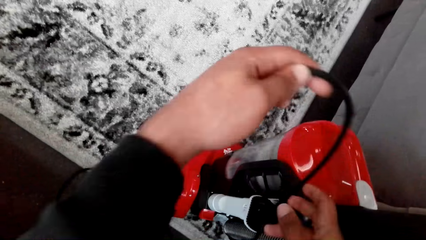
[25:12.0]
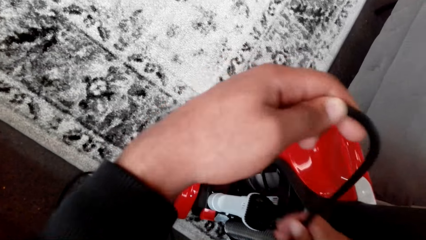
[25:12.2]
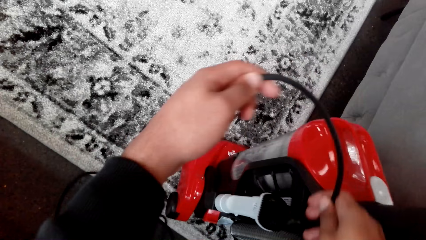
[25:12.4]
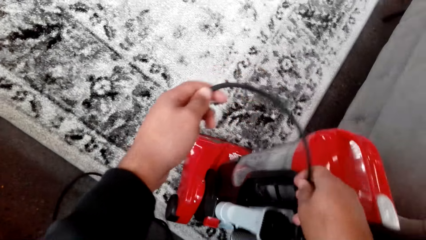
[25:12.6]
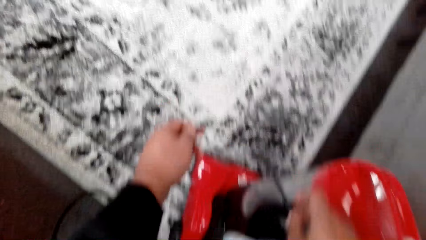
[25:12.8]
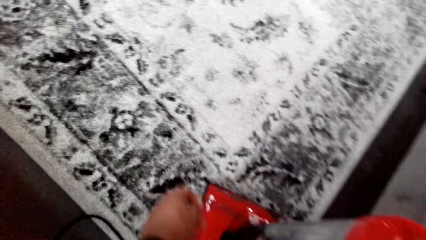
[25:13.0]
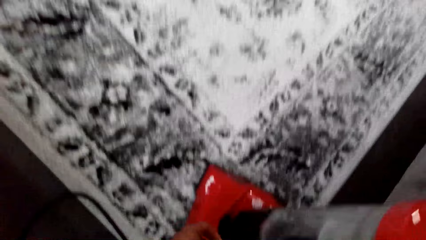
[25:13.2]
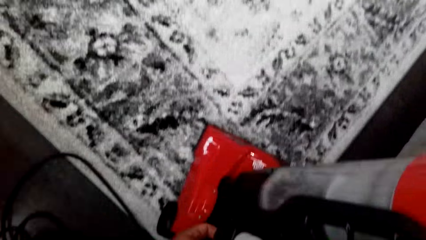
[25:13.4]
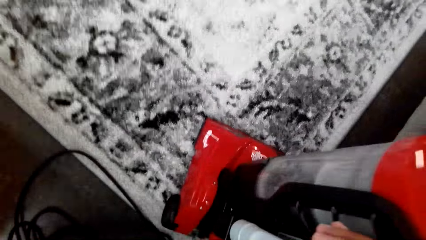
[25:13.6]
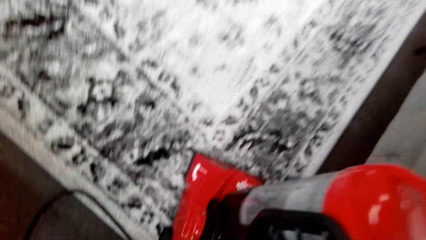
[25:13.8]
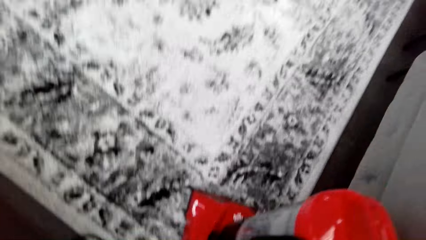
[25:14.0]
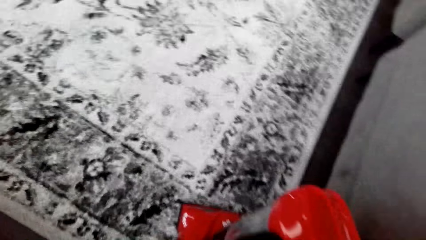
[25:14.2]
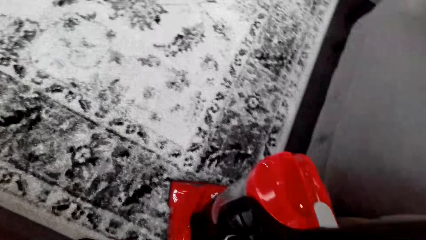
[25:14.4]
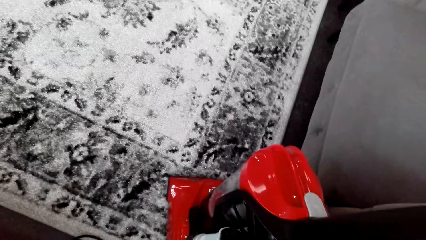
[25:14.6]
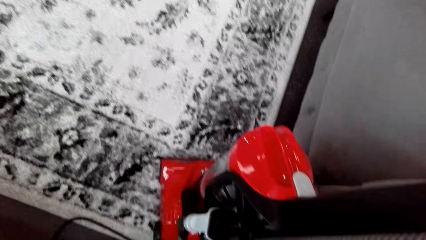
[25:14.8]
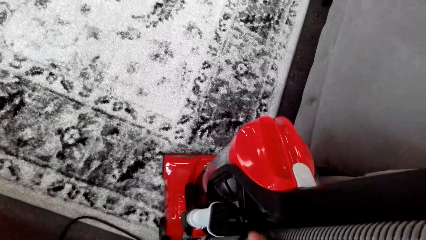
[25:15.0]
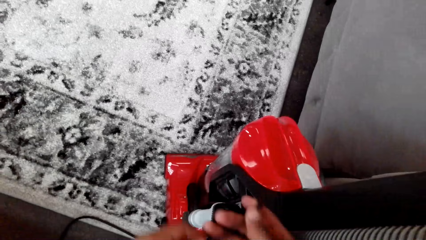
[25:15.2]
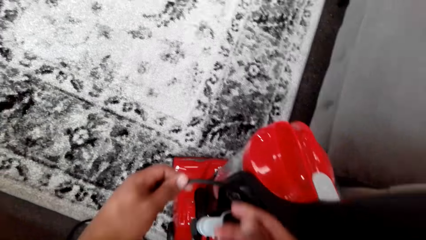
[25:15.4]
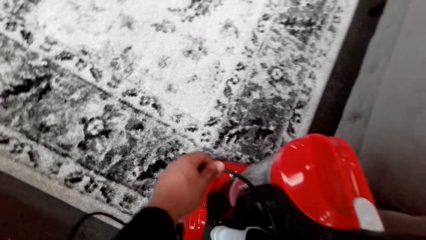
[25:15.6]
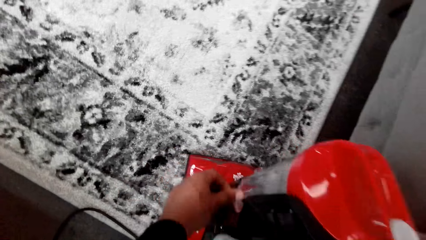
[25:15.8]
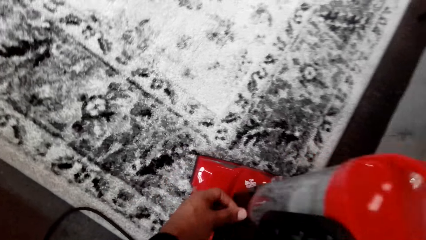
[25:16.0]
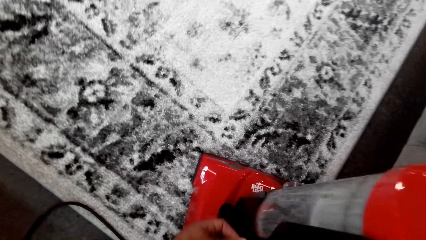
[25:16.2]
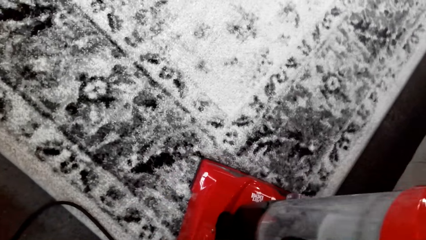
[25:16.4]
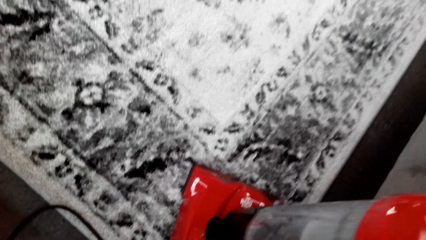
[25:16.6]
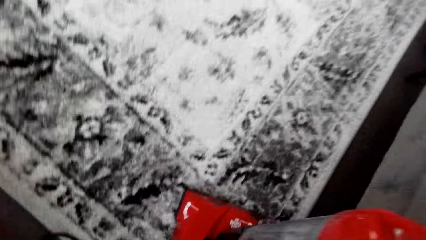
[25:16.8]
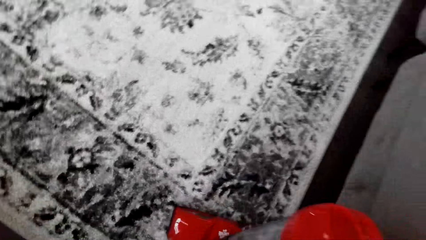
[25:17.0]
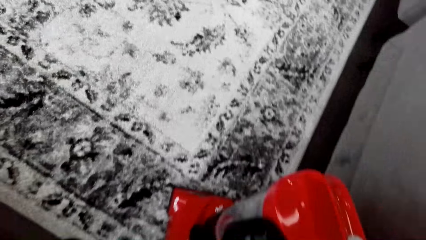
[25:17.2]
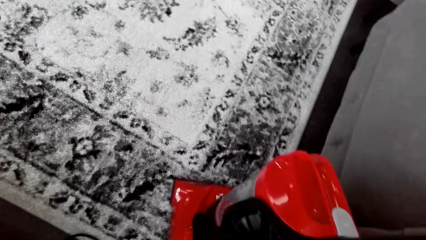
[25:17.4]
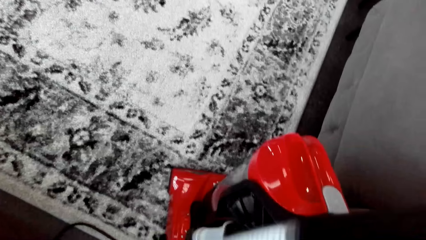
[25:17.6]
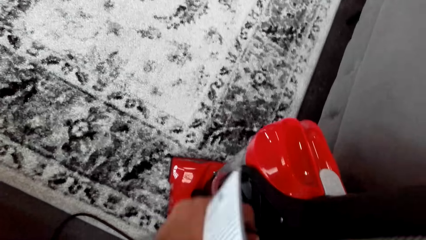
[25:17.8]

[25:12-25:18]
The camera wearer adjusts the cable on the vacuum cleaner.

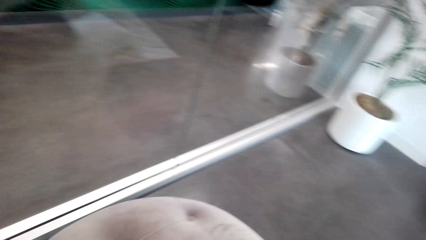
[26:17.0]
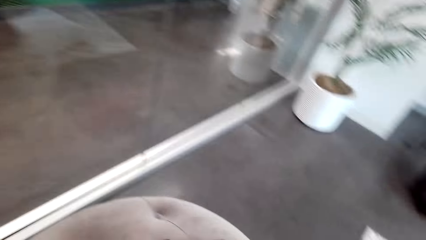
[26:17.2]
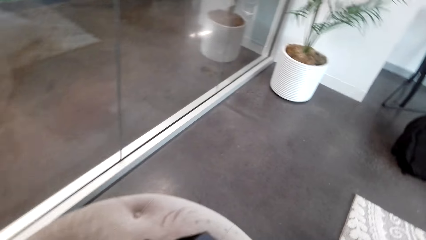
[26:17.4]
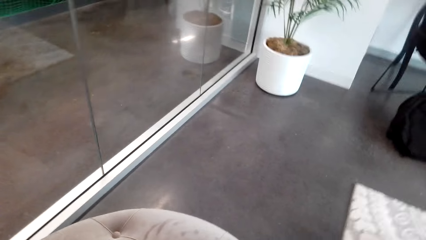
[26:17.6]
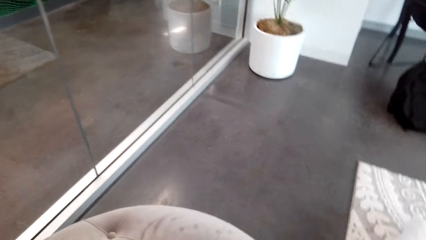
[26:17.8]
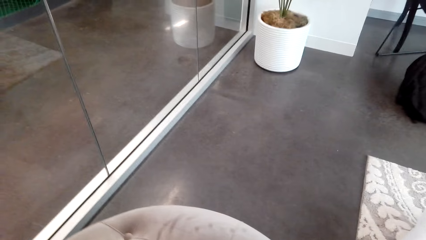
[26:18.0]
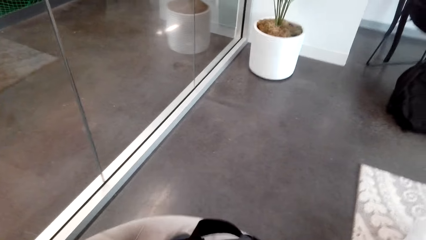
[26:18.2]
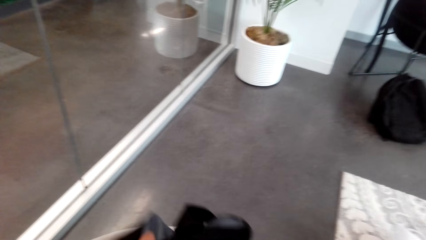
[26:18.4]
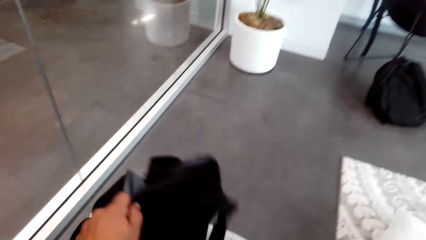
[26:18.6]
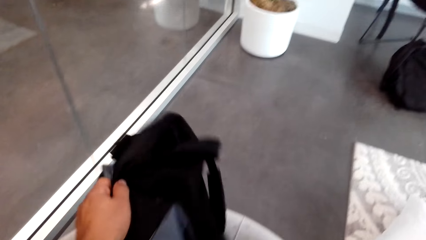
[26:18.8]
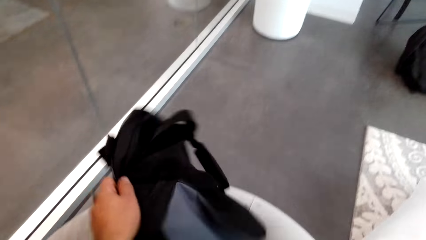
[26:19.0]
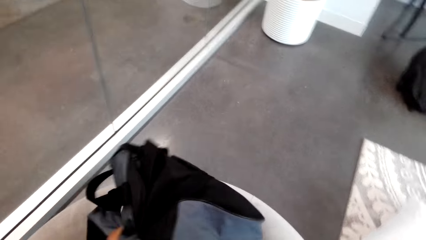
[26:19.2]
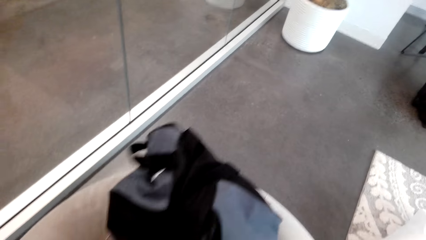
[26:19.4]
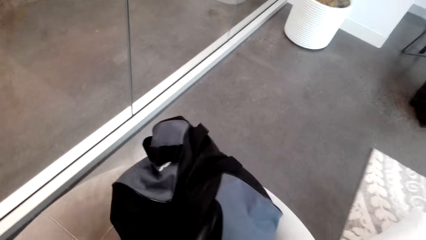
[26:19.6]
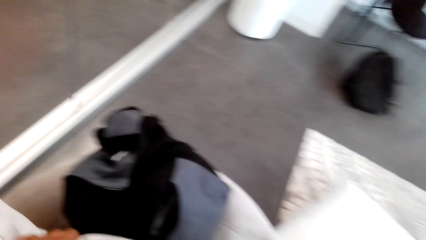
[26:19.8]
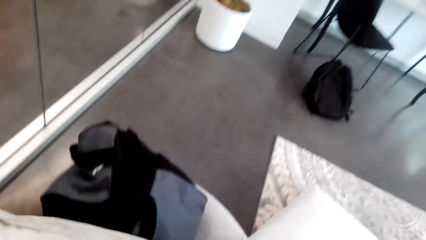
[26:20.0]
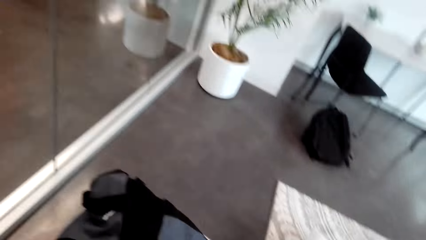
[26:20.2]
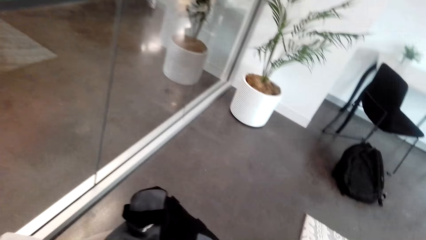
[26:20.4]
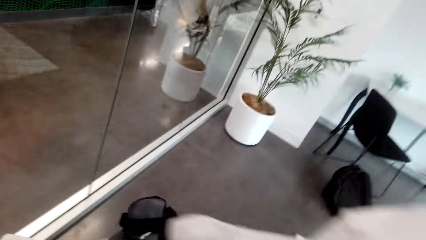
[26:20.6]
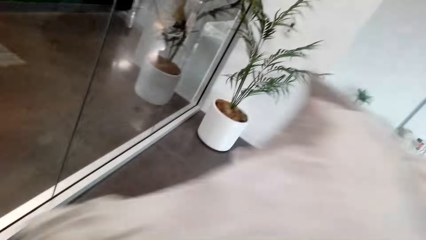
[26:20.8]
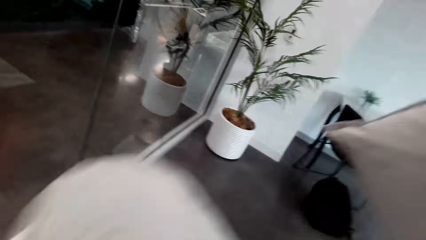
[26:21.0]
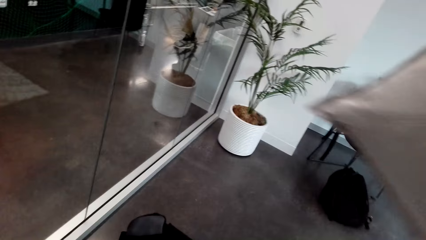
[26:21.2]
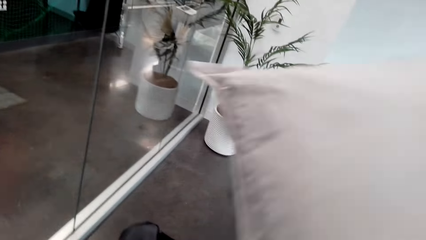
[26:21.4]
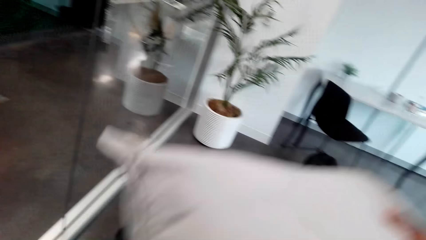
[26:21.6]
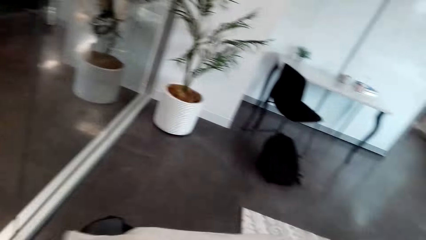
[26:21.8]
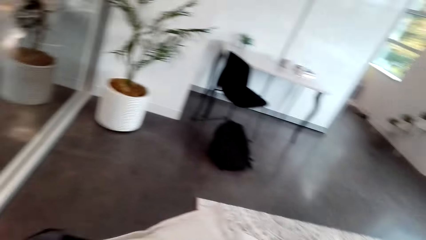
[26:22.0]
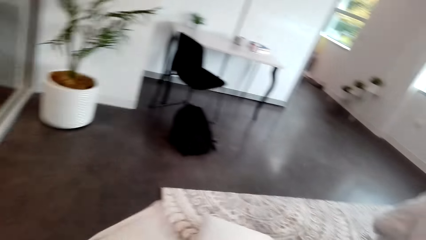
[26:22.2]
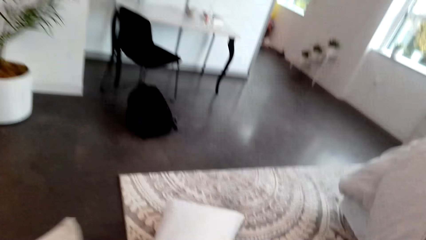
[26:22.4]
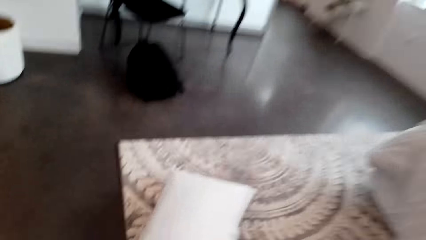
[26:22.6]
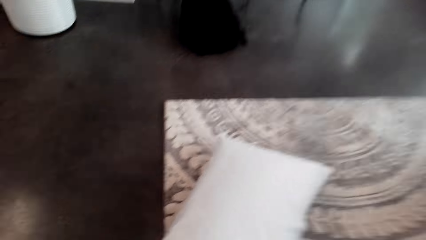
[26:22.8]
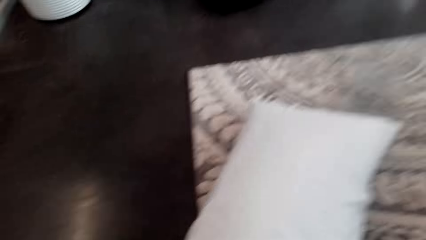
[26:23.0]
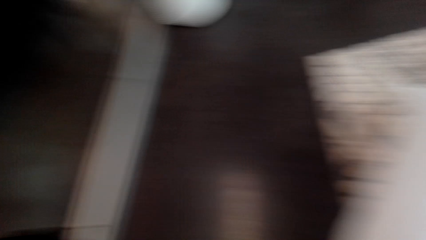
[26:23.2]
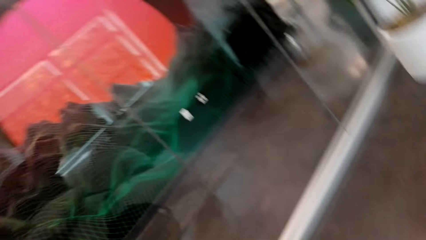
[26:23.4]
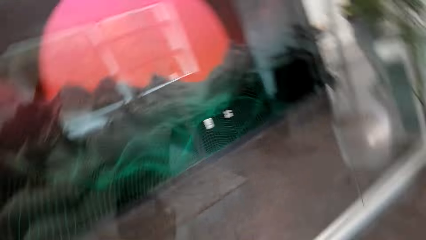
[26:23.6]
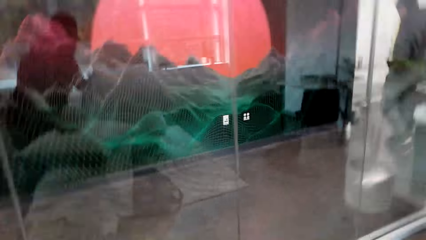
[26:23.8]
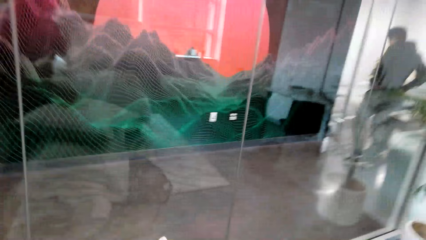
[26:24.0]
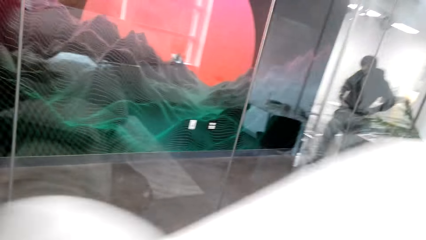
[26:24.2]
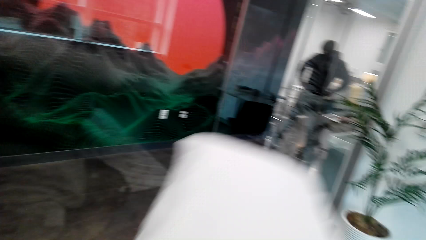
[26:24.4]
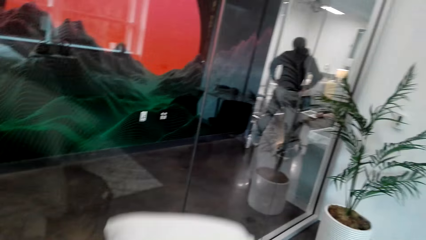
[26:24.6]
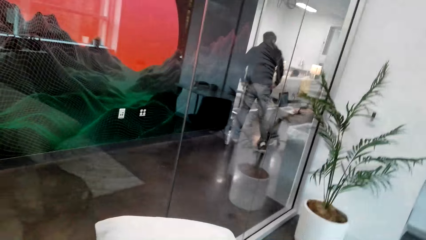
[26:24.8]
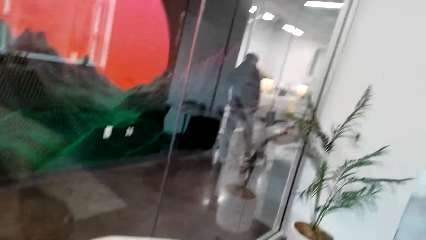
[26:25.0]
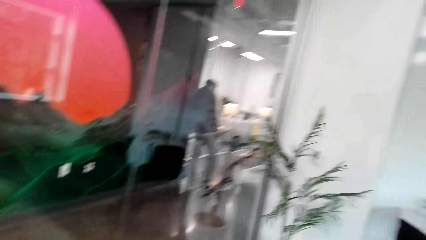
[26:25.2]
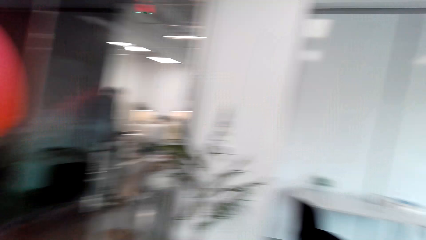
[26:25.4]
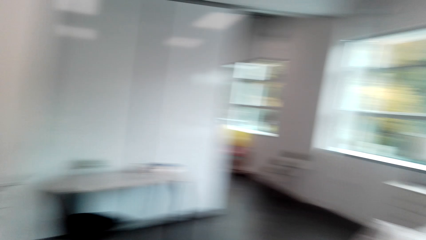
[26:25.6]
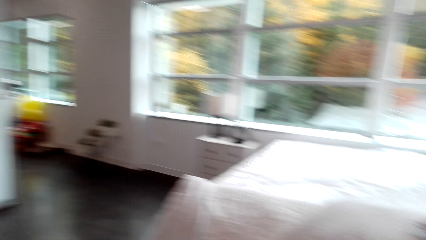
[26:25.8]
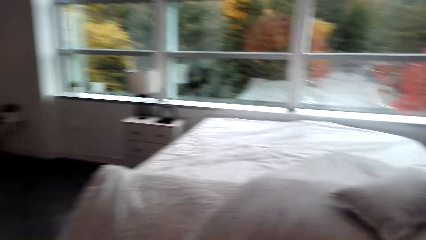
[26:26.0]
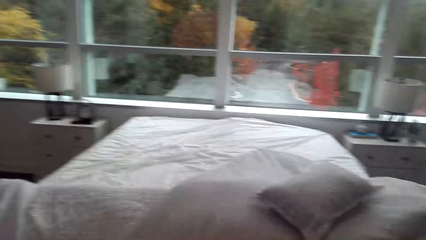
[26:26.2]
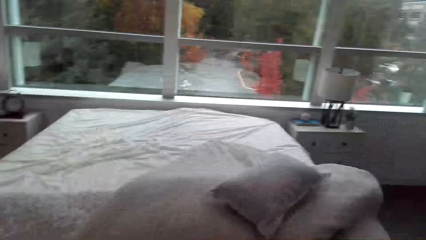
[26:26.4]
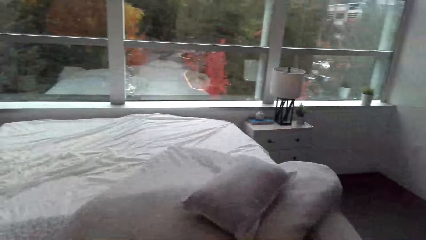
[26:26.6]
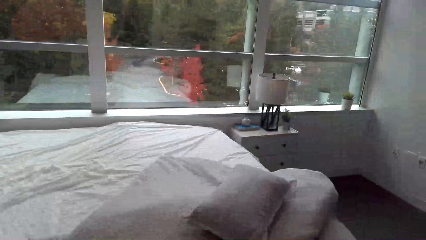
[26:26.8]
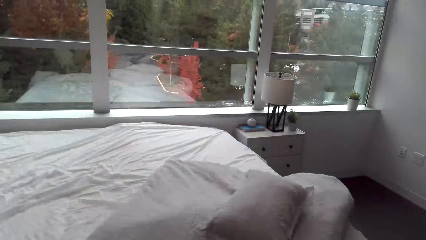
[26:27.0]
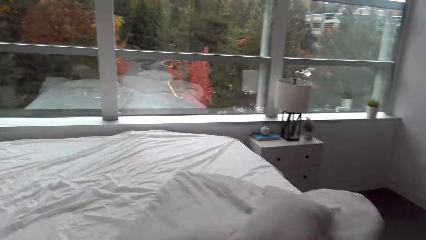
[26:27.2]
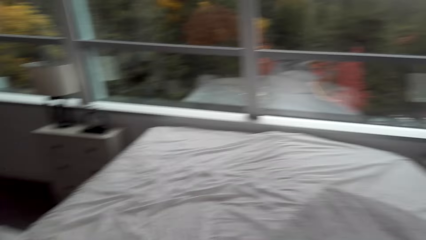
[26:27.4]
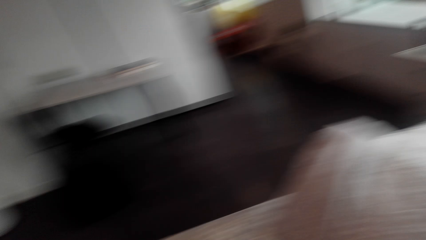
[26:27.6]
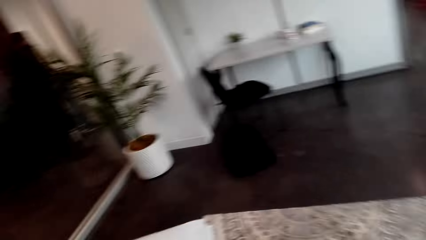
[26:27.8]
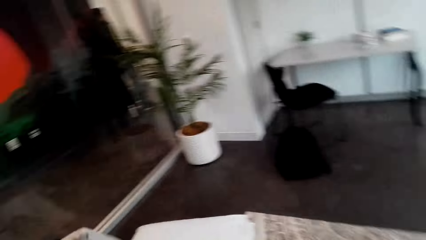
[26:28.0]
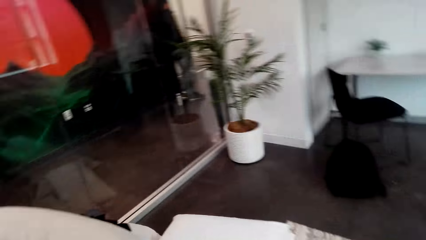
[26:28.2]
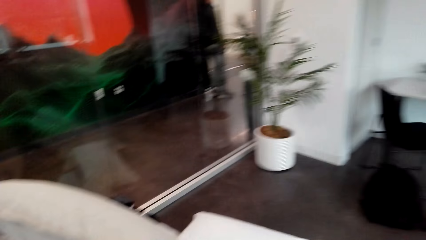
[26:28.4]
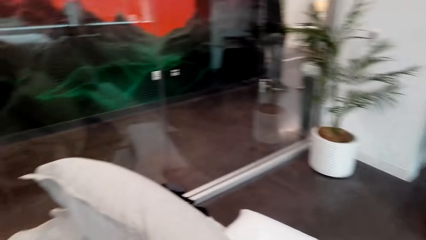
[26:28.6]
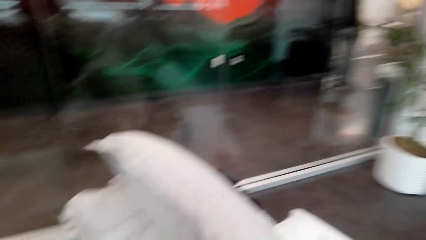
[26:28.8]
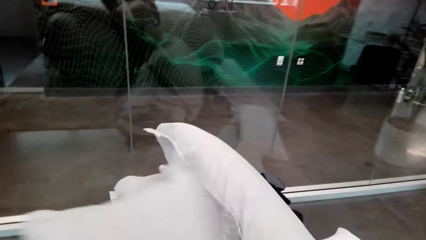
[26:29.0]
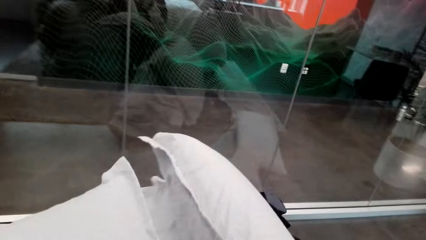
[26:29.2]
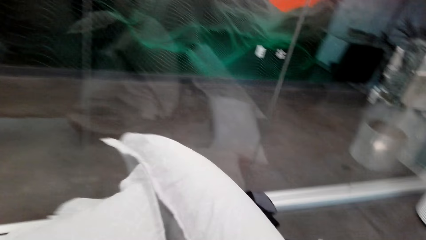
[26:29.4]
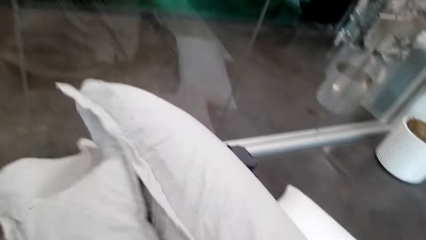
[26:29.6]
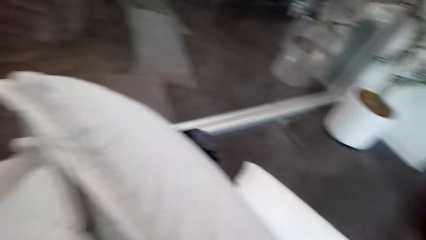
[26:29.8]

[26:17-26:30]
The camera wearer picks the bag back. They move the bag on the table. They pick the pillows. They move the pillows on the bed.
